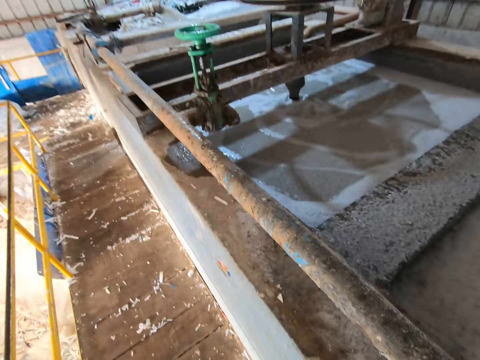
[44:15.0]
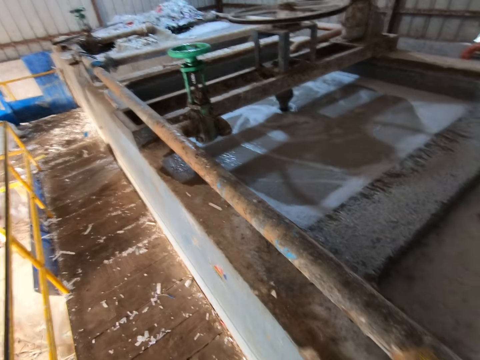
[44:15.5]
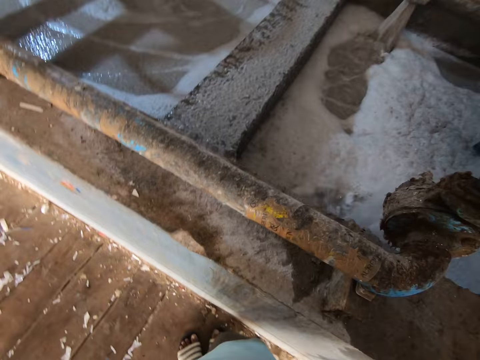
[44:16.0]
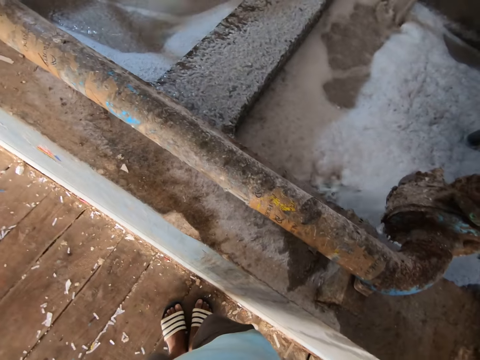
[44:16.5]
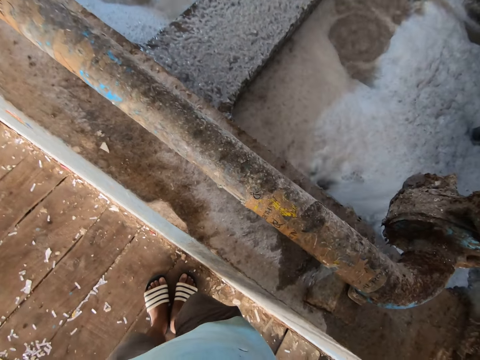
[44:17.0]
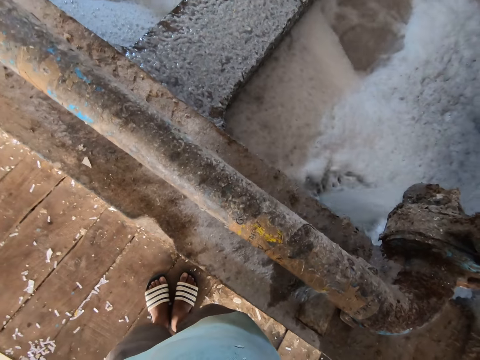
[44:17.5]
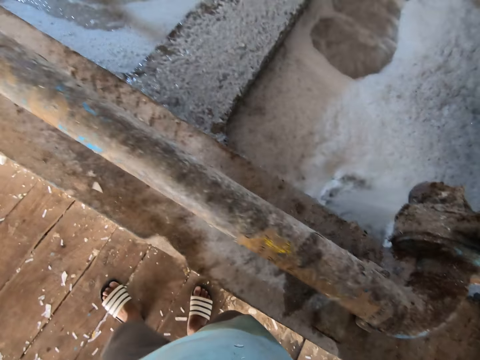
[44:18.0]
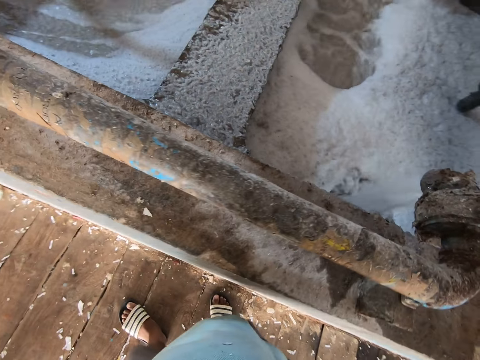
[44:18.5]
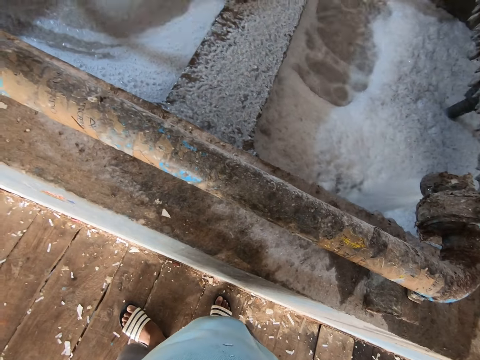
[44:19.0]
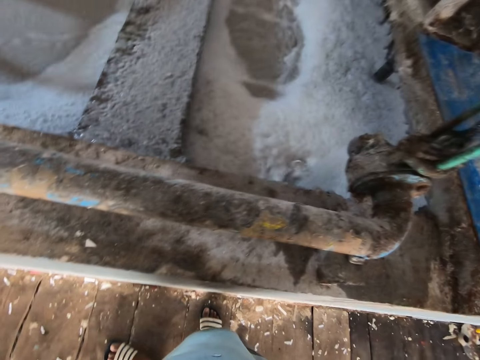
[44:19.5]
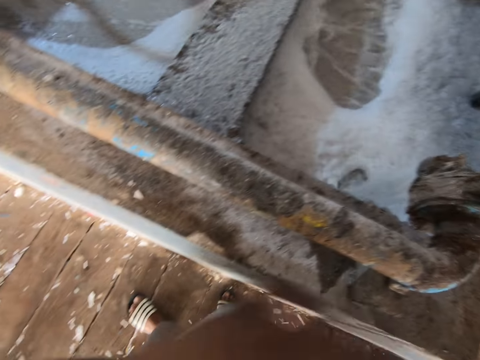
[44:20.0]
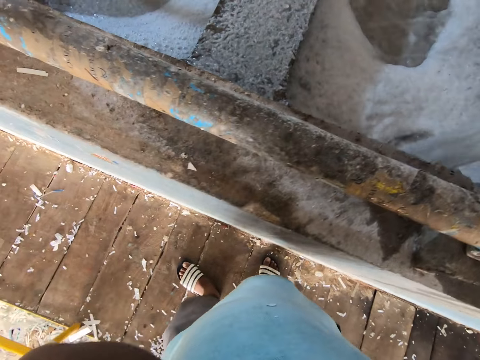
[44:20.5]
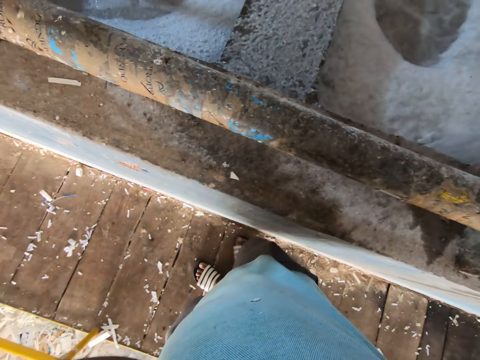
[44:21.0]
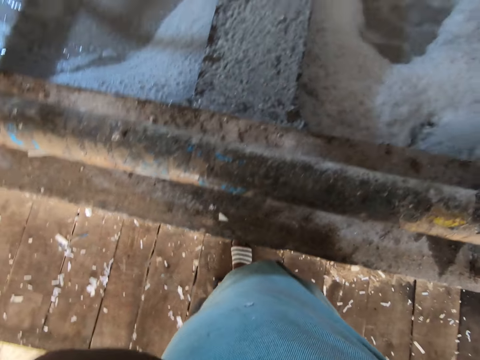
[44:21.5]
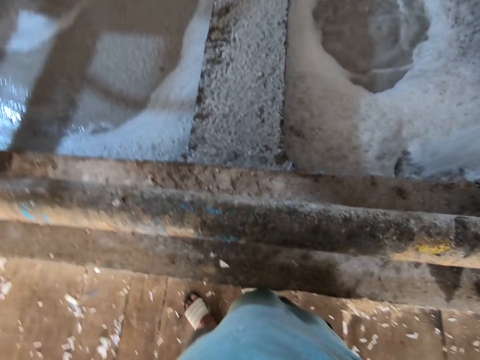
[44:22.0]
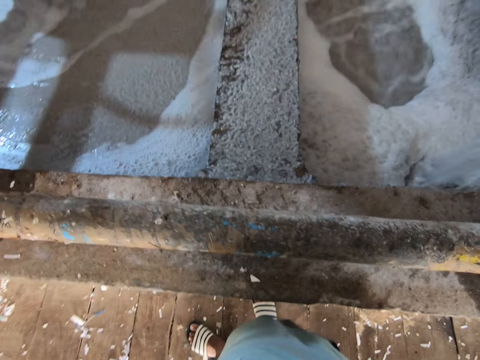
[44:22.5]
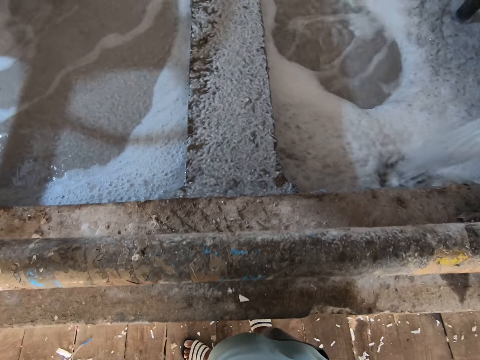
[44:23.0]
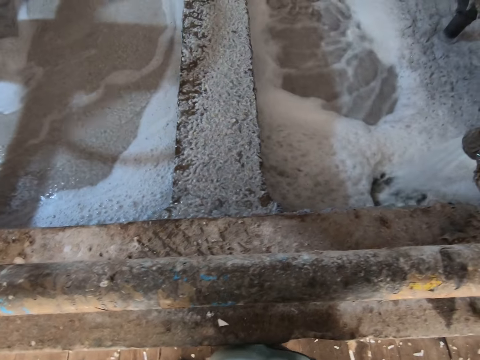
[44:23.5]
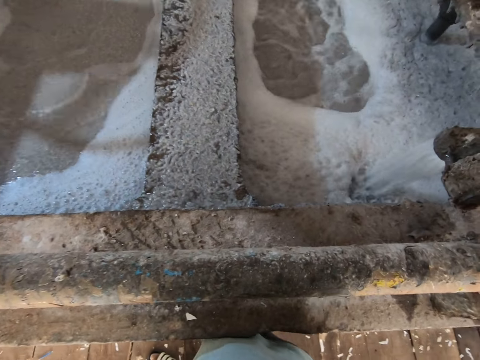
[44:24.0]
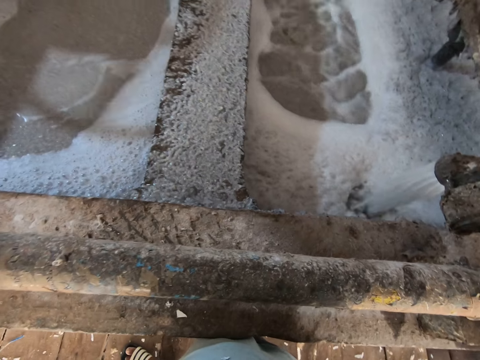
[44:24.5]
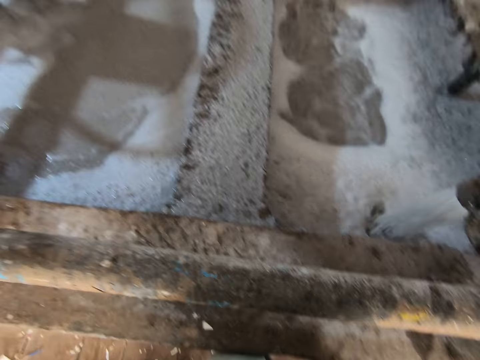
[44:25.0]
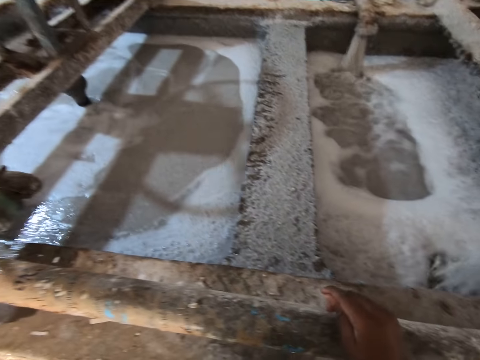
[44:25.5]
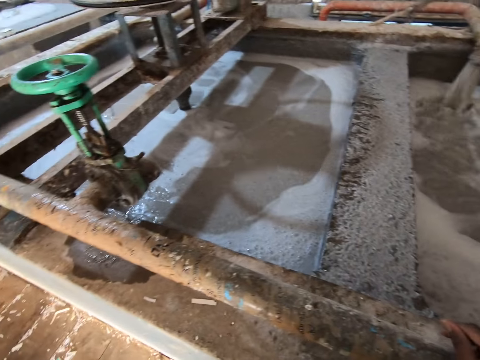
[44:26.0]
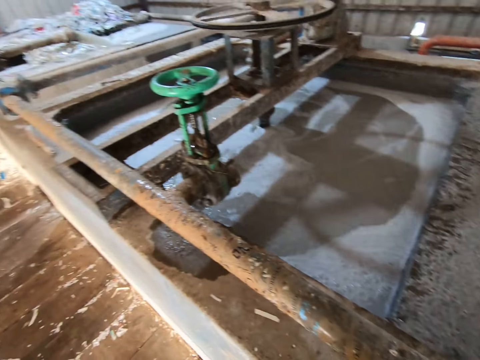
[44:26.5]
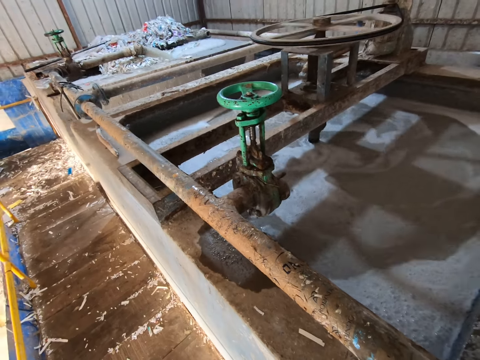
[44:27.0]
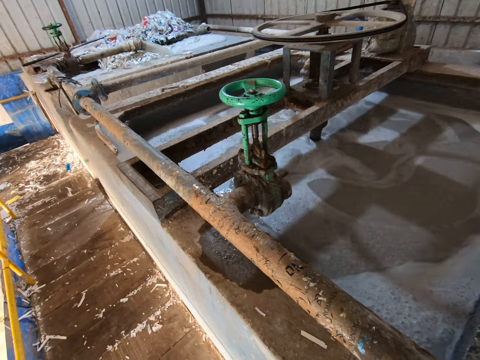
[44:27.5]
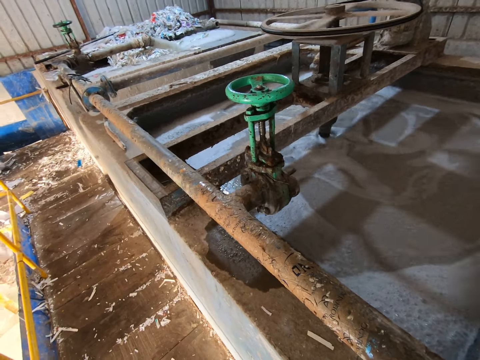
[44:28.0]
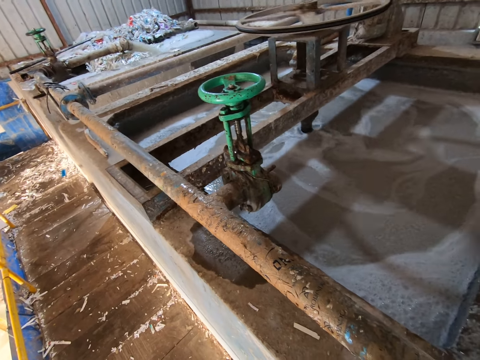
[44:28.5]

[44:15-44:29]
The camera wearer looks around the paper recycling plant. He touches his face with his left hand. He adjusts his hand. He touches a pipe tube with his right hand.

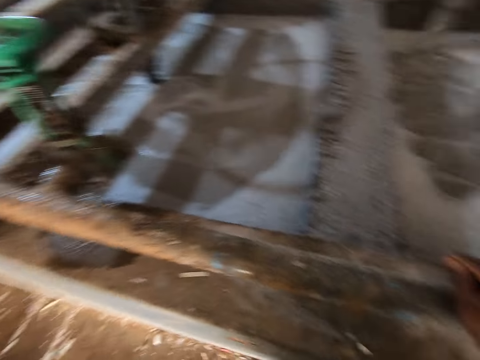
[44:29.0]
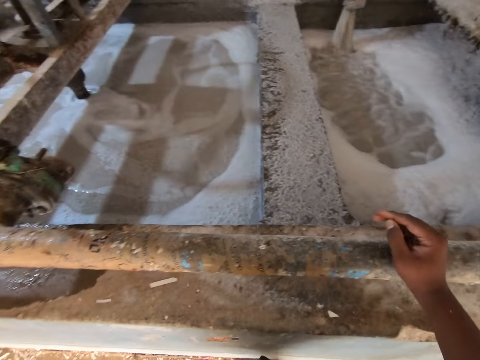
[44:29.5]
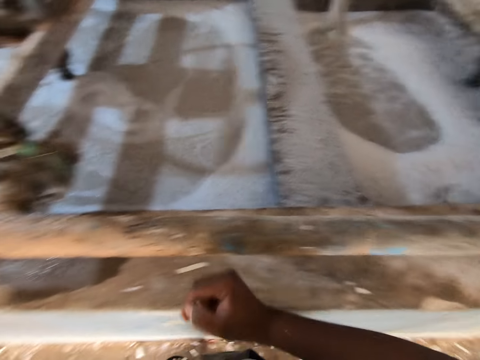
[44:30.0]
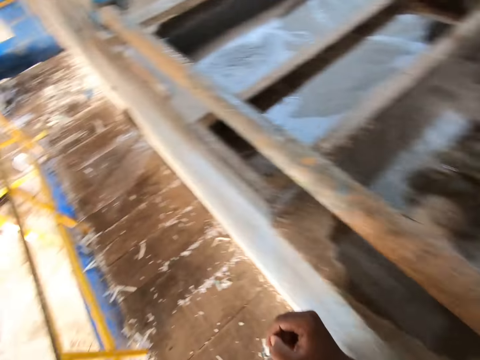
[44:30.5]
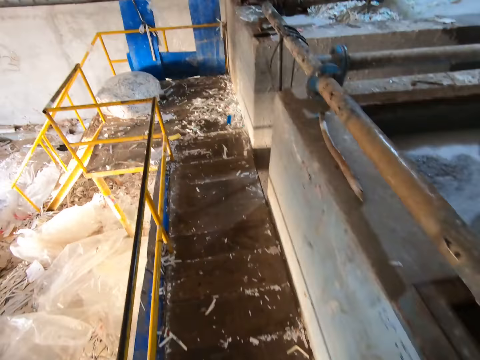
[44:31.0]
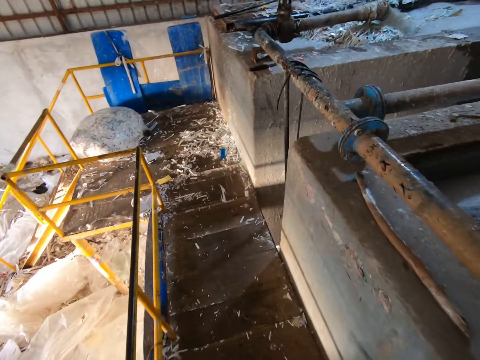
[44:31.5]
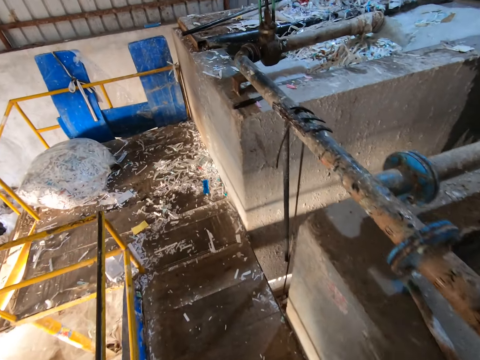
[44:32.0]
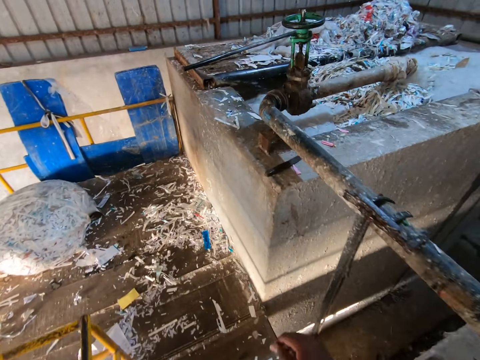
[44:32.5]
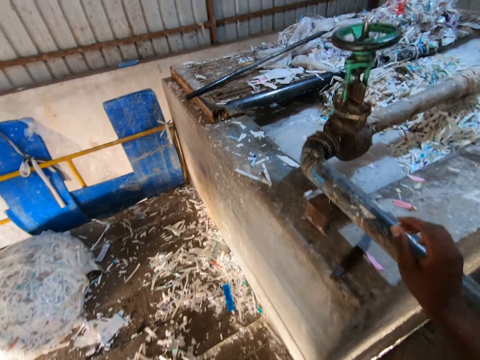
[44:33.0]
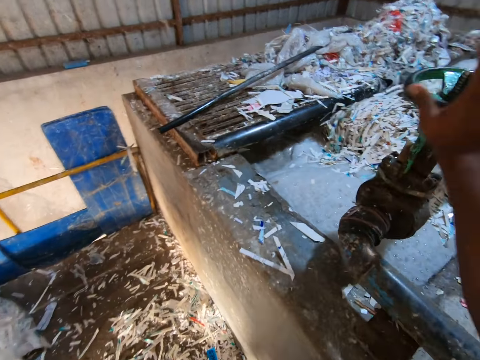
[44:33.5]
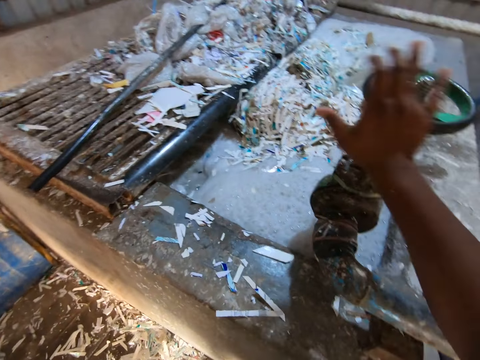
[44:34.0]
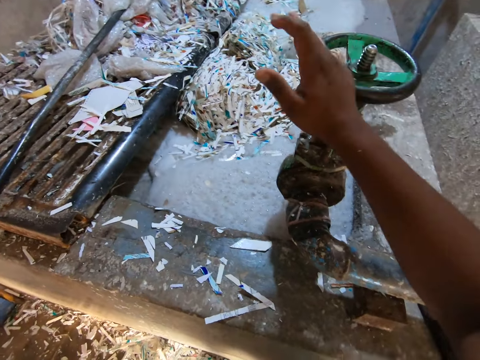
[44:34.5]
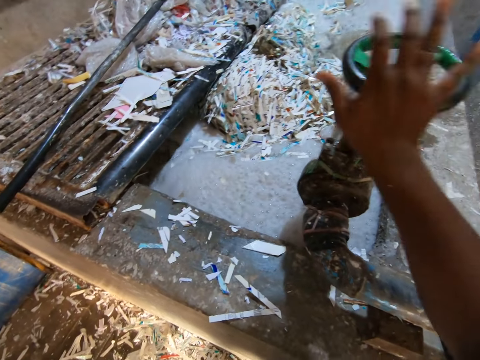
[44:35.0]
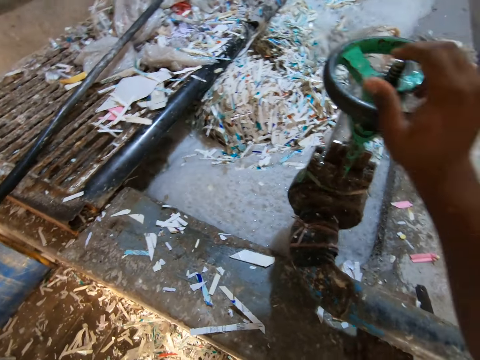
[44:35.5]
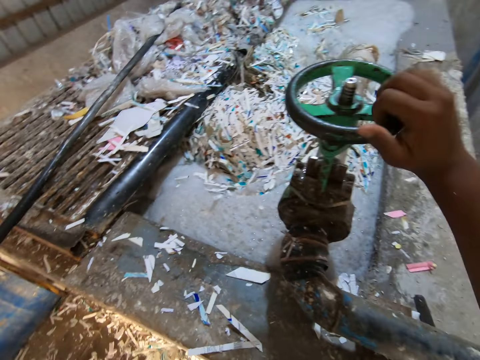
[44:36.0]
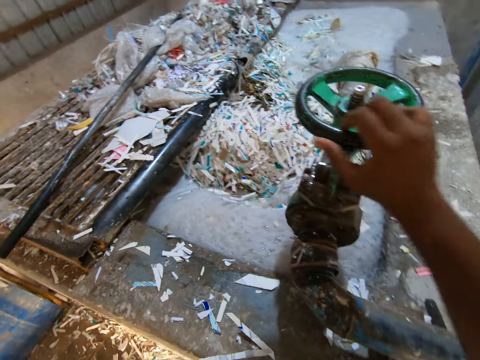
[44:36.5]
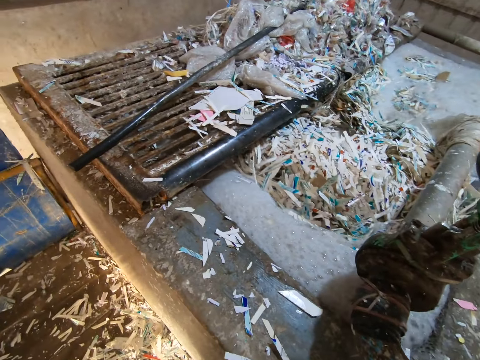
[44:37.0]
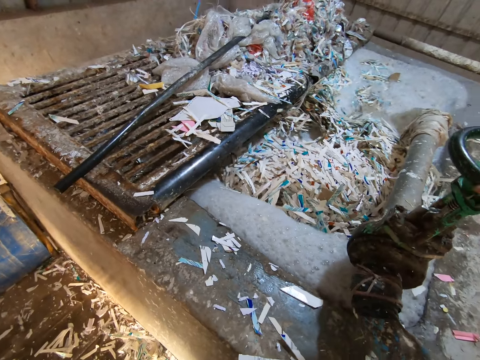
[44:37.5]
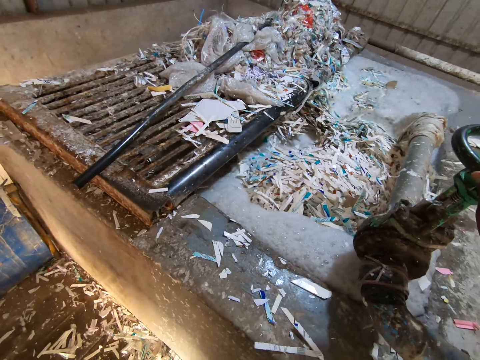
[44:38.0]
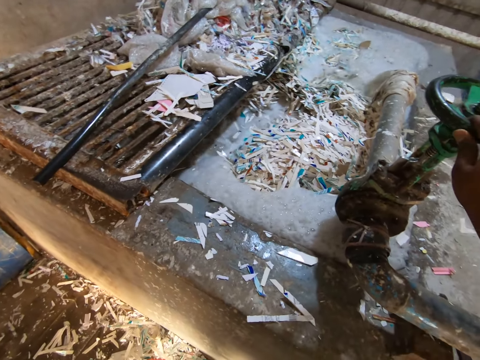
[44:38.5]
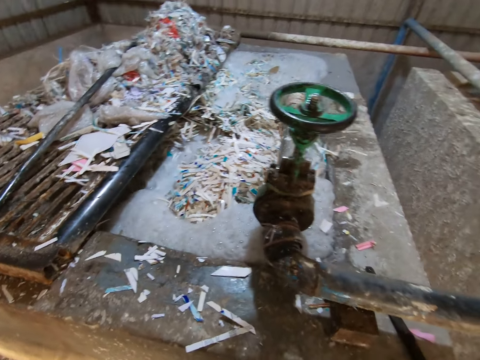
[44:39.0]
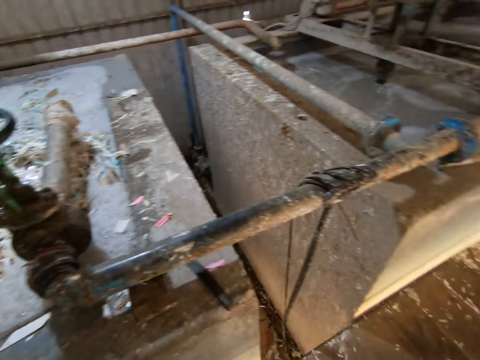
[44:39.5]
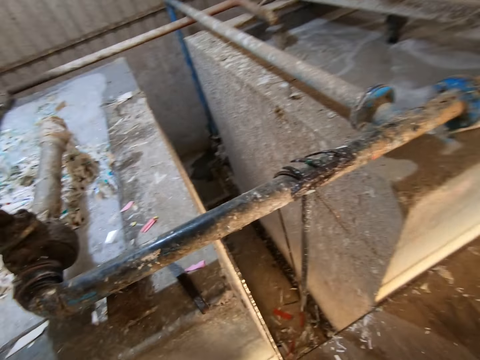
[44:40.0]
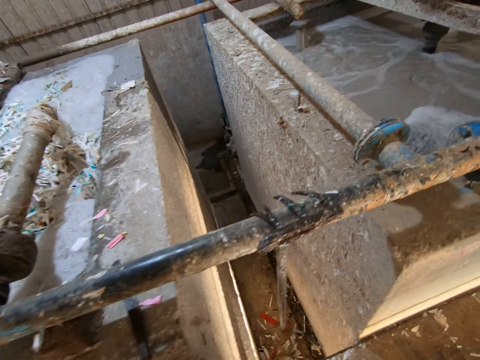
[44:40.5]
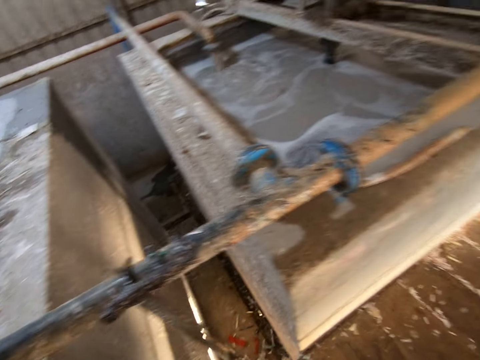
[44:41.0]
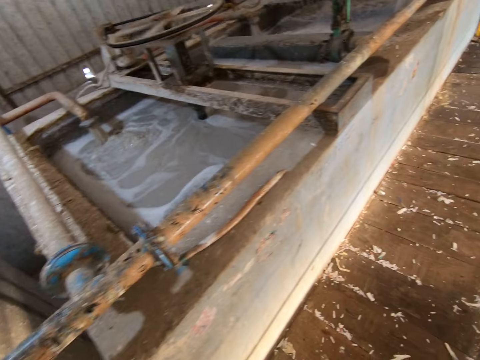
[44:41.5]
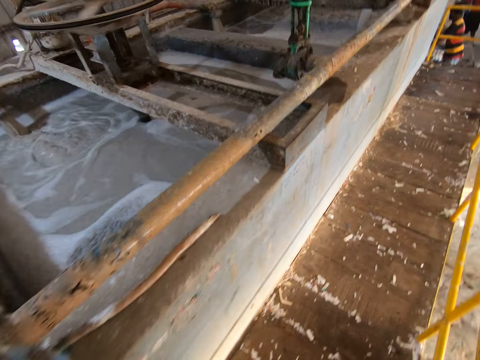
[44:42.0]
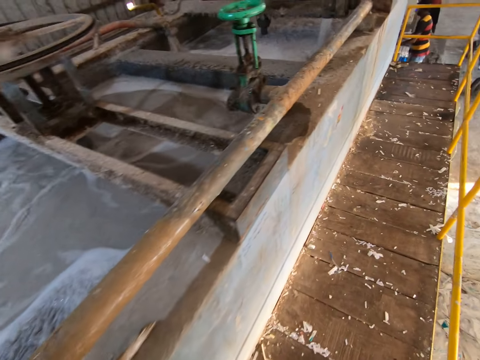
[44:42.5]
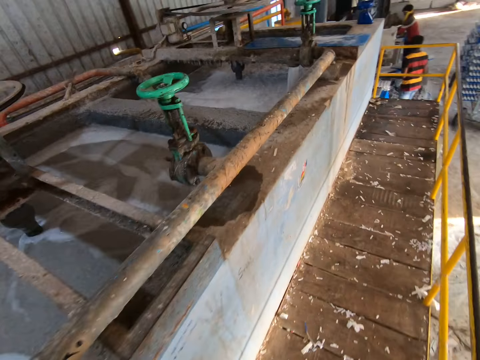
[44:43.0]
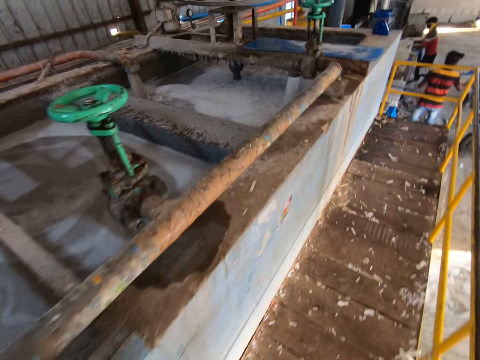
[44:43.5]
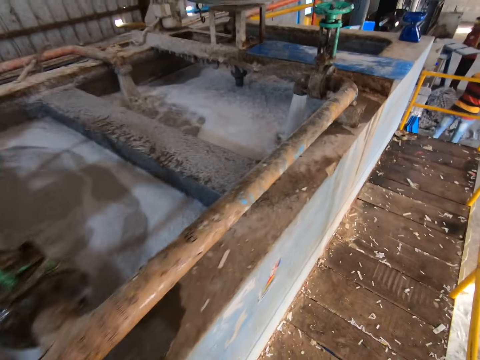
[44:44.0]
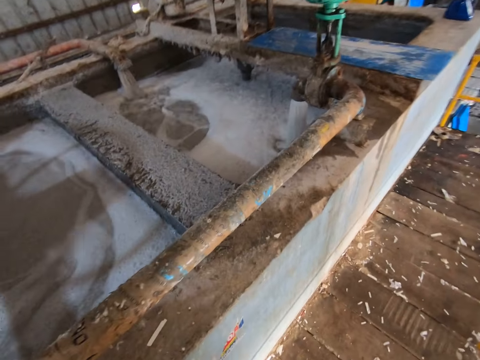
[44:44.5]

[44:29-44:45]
The camera wearer walks towards the pulp pool. He walks around the paper recycling plant. He turns the pipe valve with his right hand. He walks towards the pool. He walks around the paper recycling plant.
